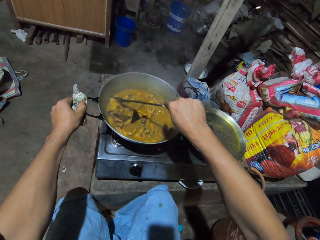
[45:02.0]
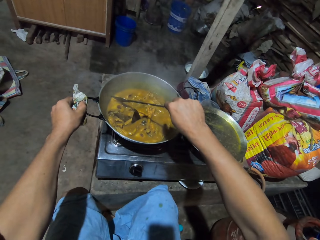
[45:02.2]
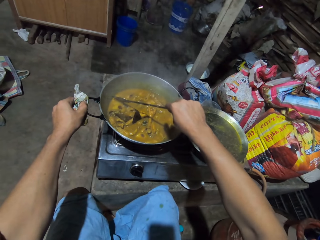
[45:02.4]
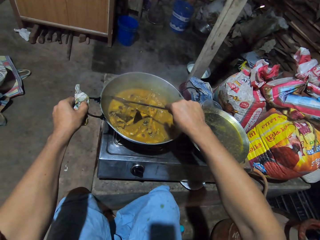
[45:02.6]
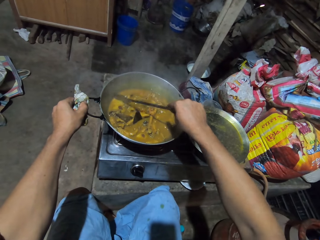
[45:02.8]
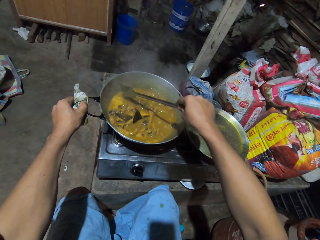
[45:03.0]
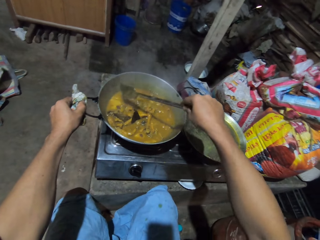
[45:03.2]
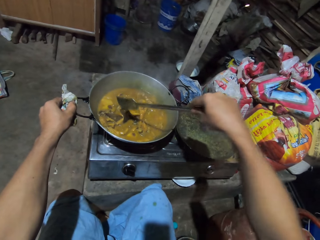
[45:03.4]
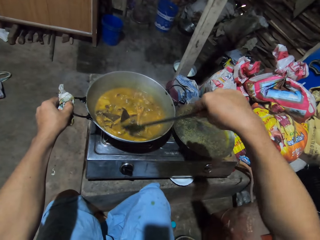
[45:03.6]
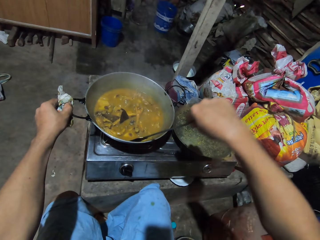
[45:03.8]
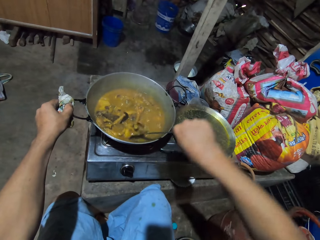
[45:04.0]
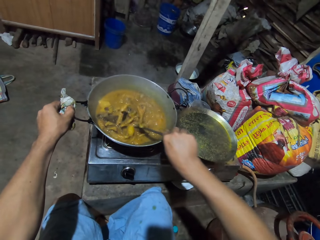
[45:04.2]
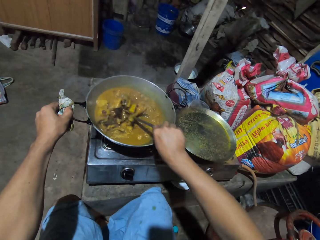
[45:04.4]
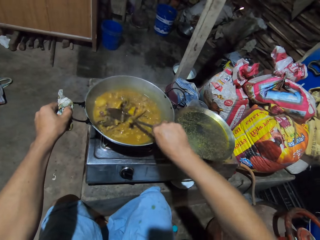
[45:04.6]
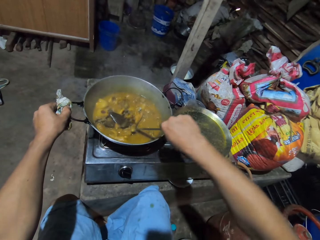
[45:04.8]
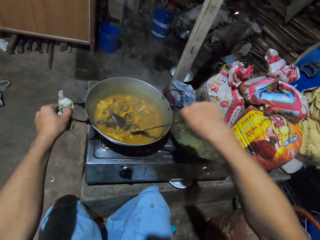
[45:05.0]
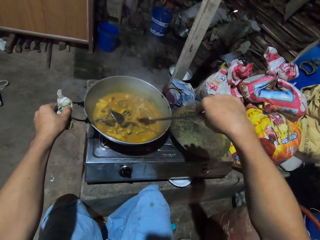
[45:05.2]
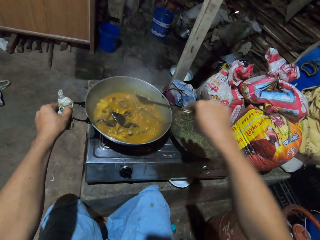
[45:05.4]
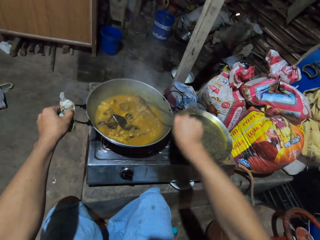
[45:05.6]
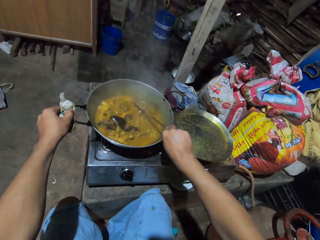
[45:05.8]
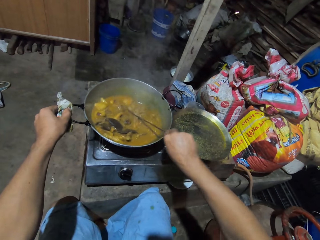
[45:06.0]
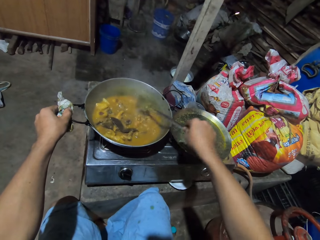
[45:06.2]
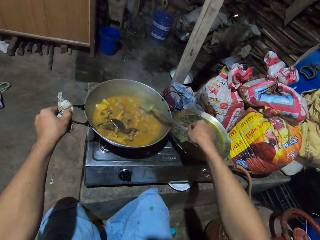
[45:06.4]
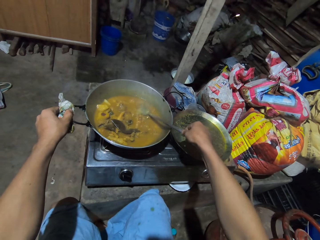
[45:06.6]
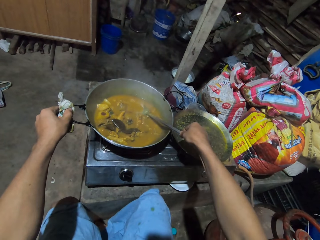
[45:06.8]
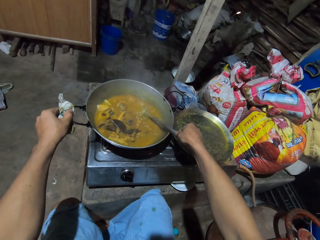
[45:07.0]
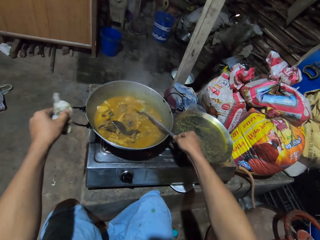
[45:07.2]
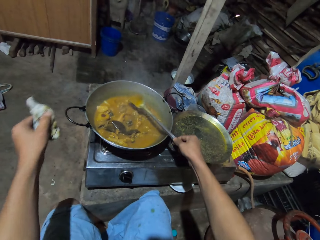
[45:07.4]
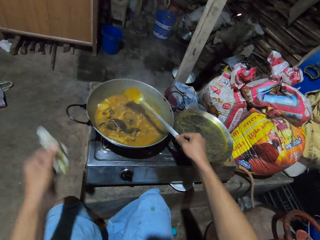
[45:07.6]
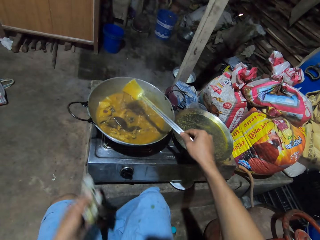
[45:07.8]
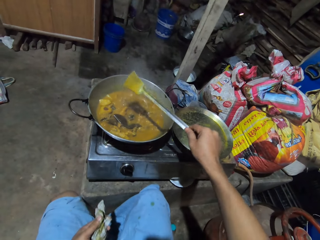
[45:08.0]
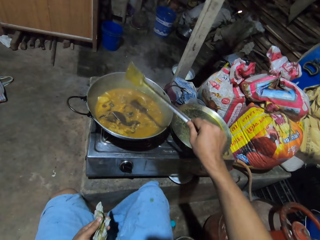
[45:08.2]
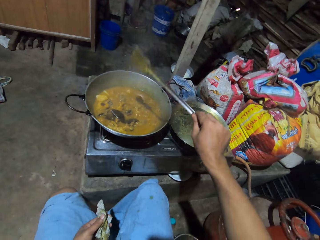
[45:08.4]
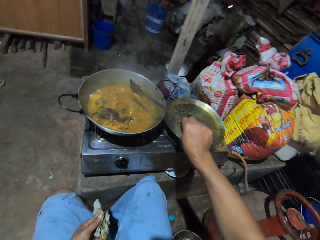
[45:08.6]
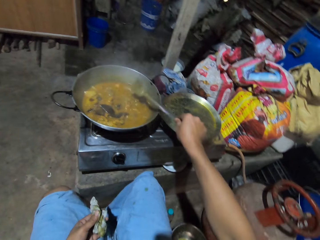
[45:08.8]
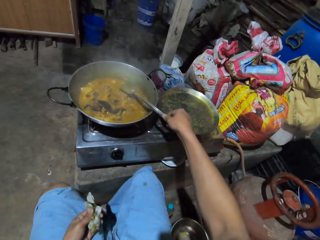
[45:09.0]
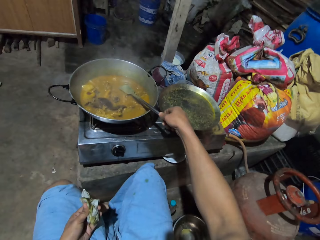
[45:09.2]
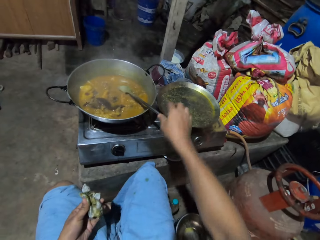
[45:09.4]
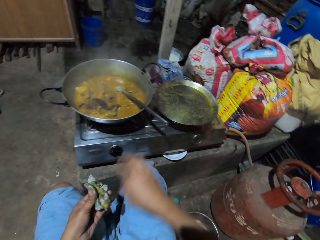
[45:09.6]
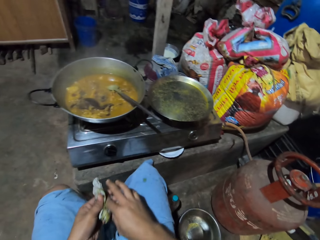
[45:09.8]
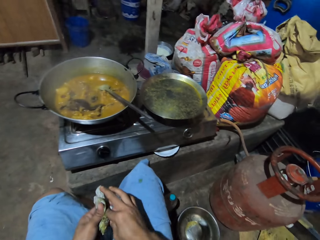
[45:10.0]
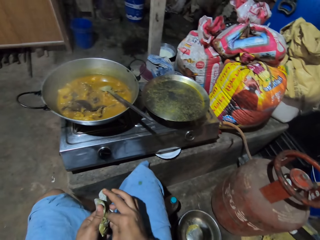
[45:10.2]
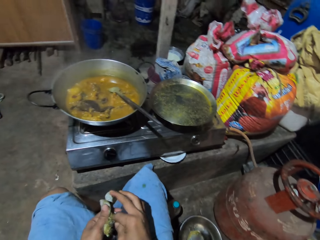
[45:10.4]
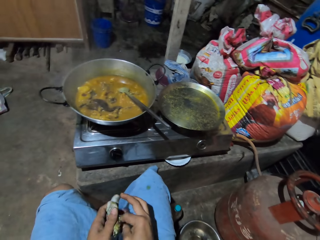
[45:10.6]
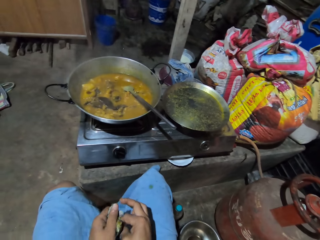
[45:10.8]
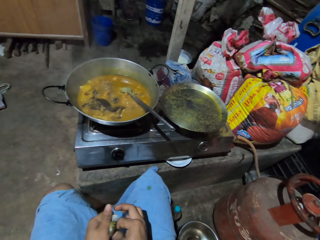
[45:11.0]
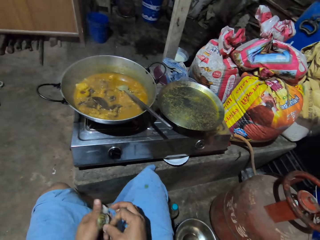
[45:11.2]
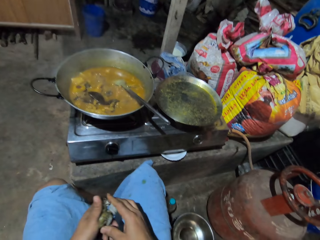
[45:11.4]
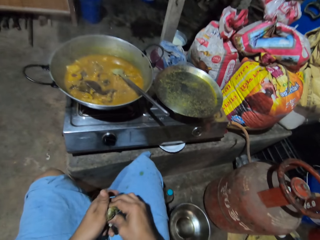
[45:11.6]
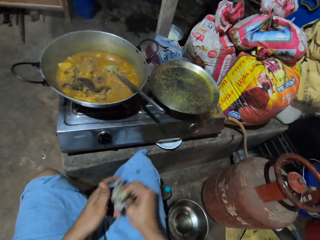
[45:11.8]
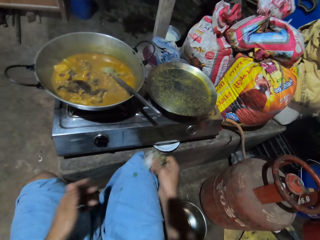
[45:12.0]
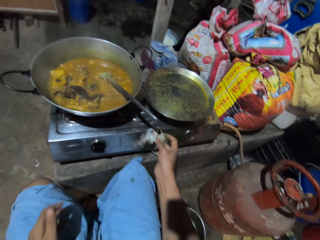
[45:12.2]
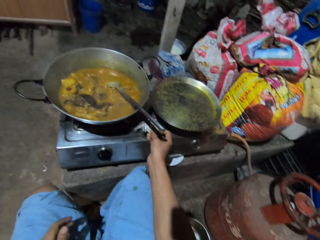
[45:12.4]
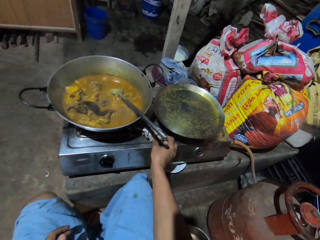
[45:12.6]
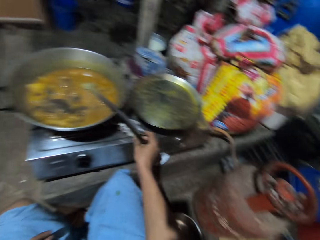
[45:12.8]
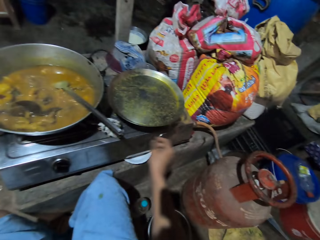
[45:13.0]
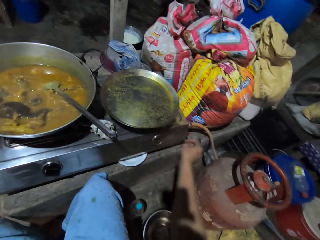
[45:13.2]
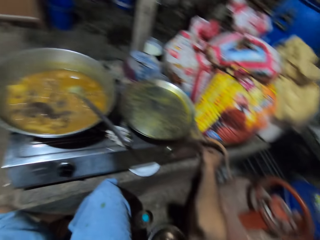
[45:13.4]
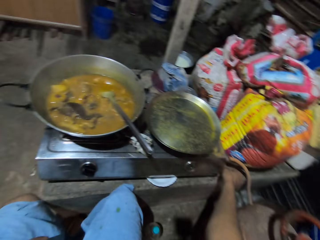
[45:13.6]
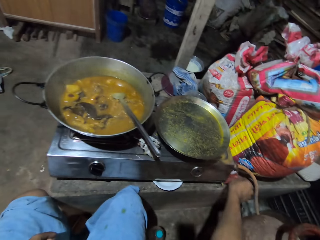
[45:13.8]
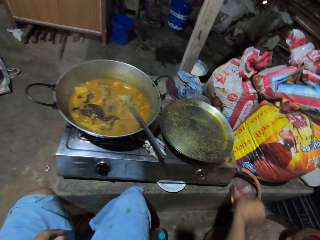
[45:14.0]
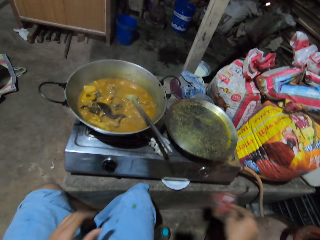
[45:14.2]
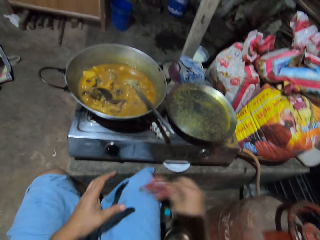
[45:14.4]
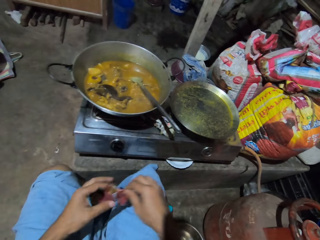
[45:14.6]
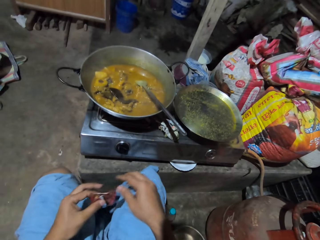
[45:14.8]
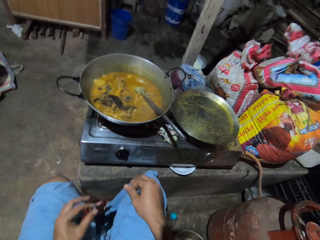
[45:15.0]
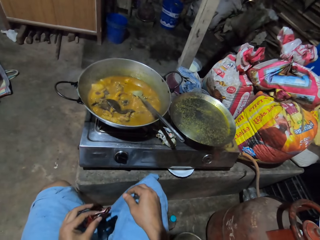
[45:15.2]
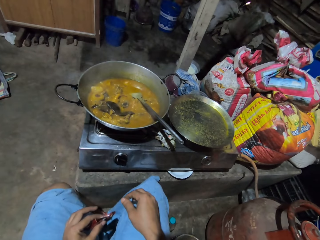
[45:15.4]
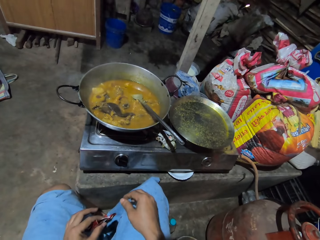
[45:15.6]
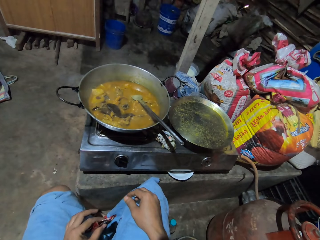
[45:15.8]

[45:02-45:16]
The camera wearer adjusts the hand from the cooking pot. They scoop soup. They pour the soup back on the cooking pot. They place the cooking spoon on the cooking pot. They fold the paper. They look at the food. They place the pieces of paper on the top of the gas cooker. They pick up a piece of the packet. They adjust something from the right hand to the left hand.

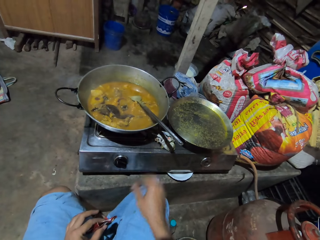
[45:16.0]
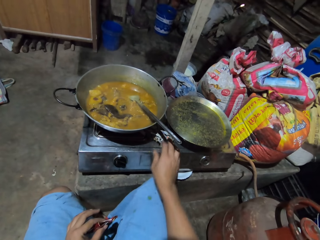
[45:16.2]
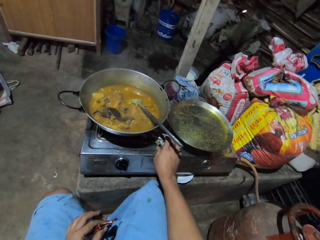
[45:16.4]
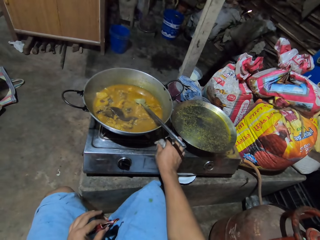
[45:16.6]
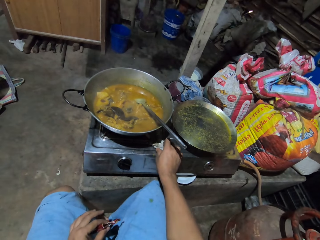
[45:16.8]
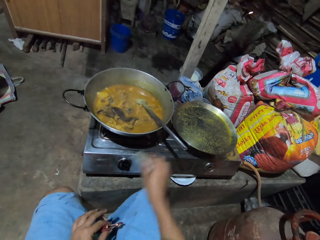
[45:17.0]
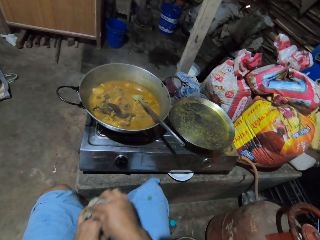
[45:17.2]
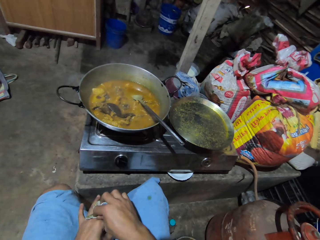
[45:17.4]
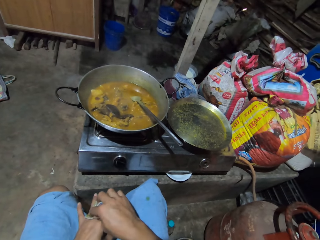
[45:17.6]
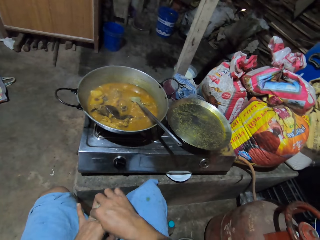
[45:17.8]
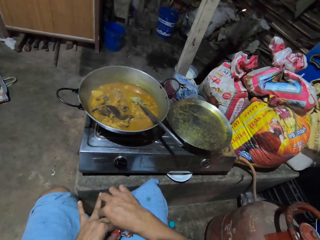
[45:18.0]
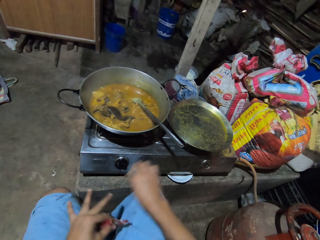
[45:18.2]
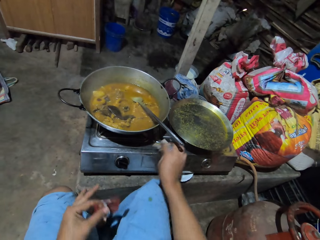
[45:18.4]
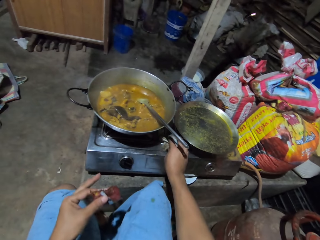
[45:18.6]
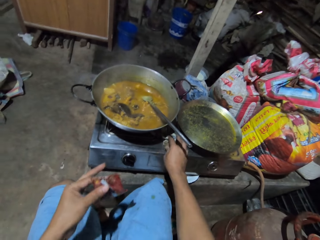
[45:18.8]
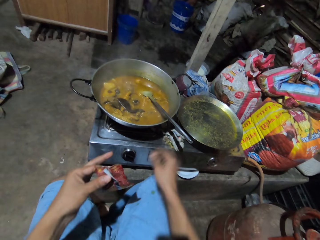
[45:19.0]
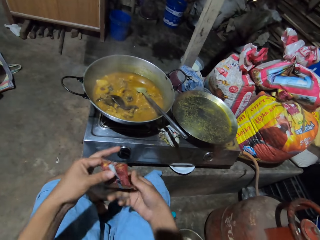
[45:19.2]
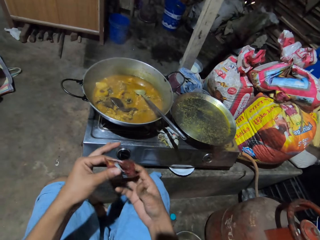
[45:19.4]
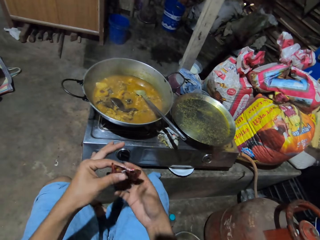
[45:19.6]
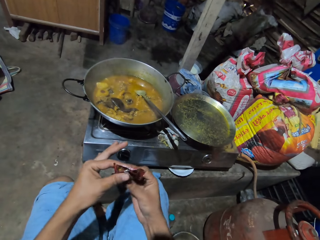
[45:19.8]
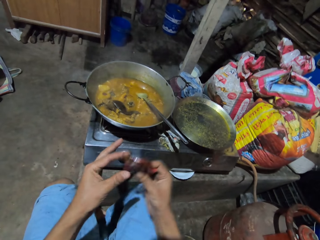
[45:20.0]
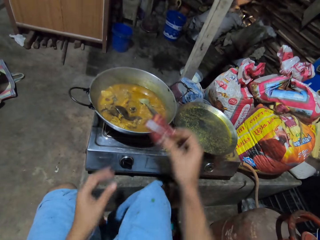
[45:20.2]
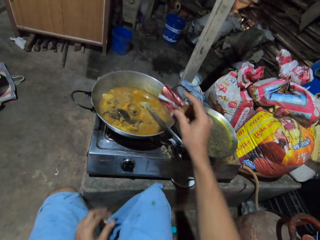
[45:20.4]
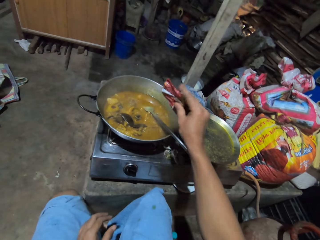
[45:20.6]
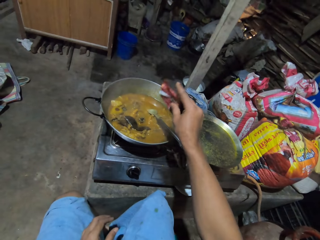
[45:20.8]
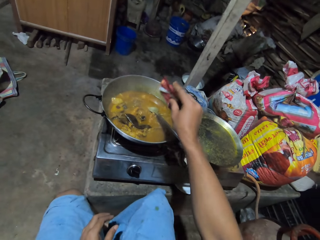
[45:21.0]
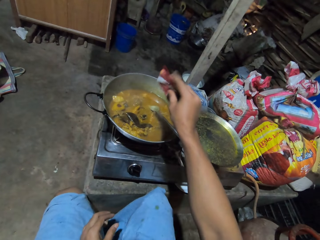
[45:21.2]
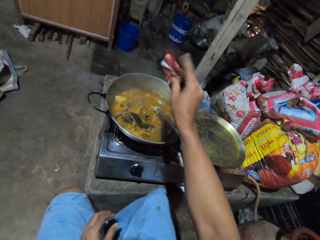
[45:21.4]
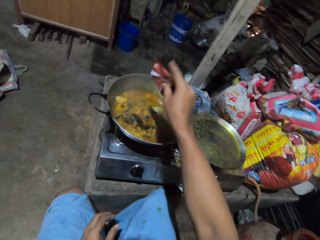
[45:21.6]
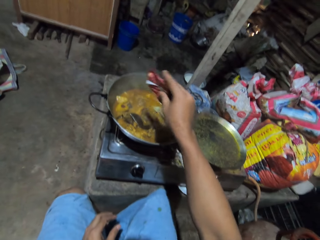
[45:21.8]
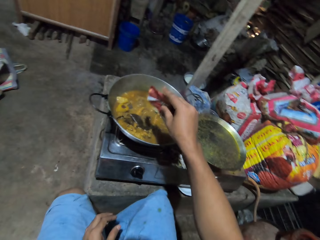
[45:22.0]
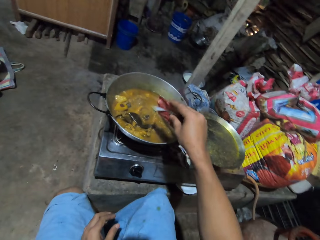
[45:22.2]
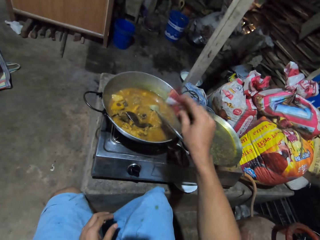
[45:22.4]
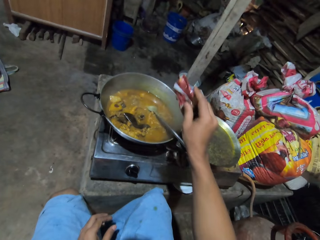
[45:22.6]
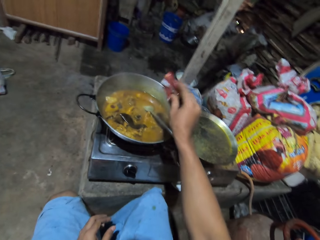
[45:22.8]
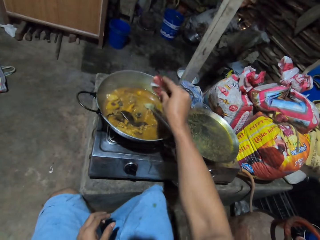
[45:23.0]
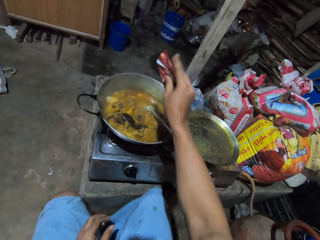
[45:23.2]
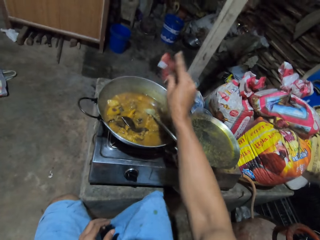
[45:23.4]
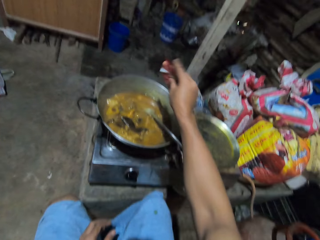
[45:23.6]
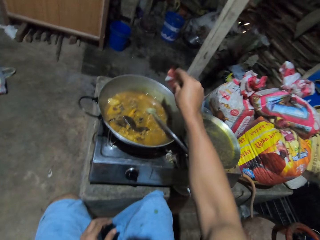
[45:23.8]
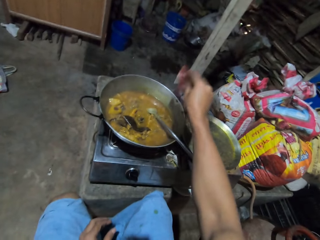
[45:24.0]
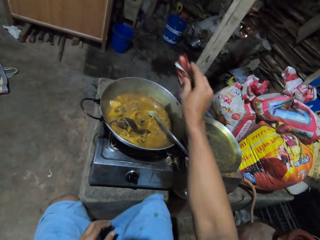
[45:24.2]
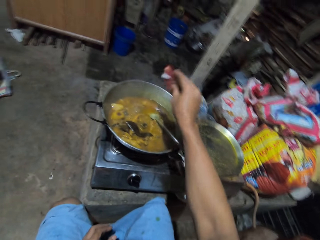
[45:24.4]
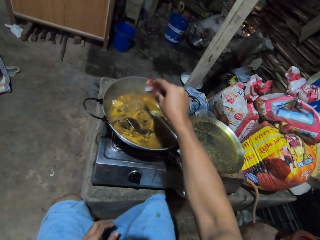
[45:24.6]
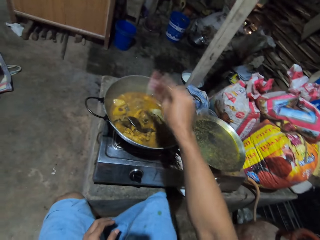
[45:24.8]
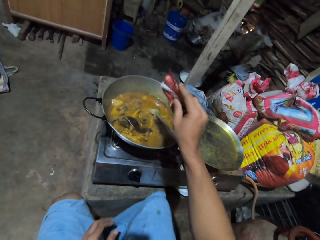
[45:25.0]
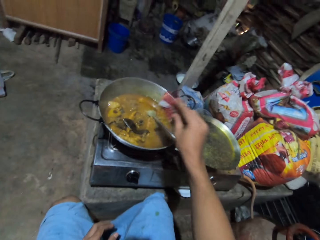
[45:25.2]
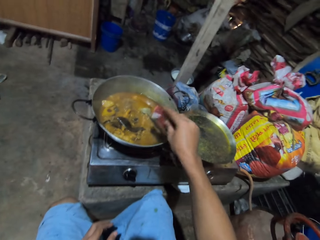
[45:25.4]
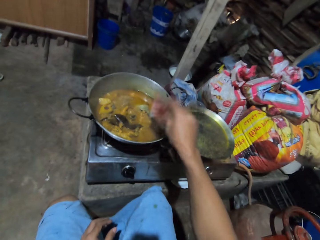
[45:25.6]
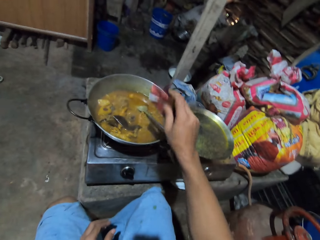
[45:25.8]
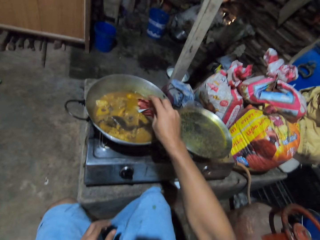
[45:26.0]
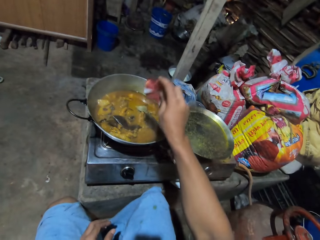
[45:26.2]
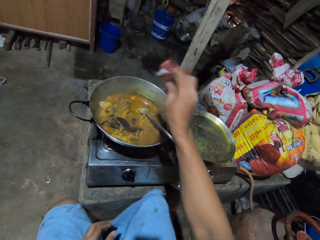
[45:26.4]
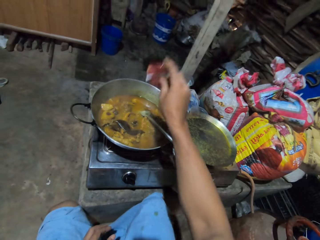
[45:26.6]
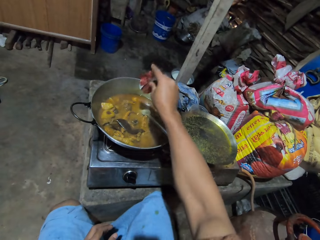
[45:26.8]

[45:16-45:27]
The camera wearer picks up pieces of paper. They wipe the hand with the paper. They place the pieces of paper on the gas cooker surface. They adjust something from the left hand to the right hand. They hold the packet. They sprinkle spice on the food.
